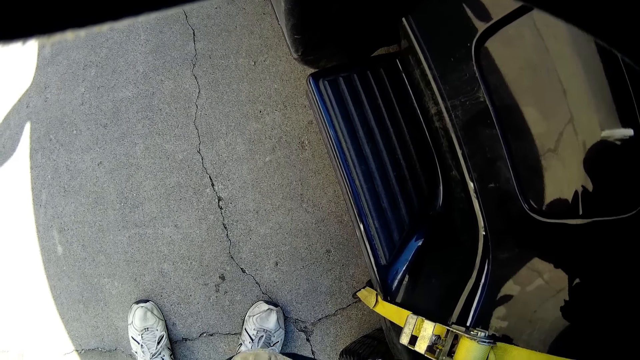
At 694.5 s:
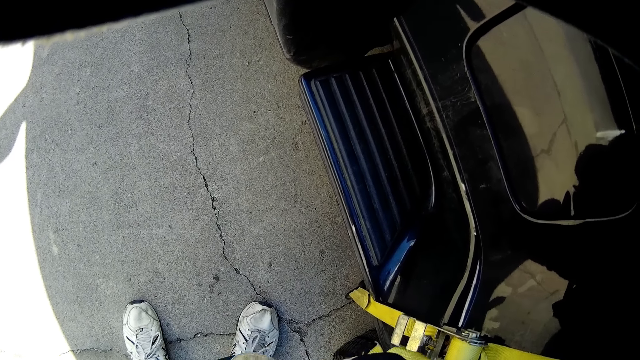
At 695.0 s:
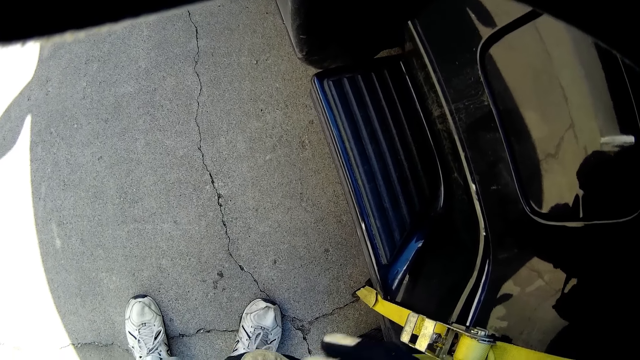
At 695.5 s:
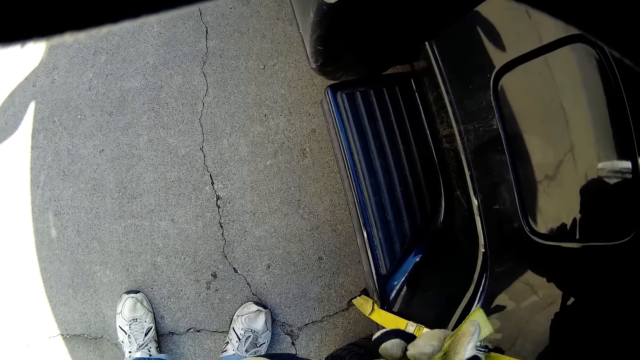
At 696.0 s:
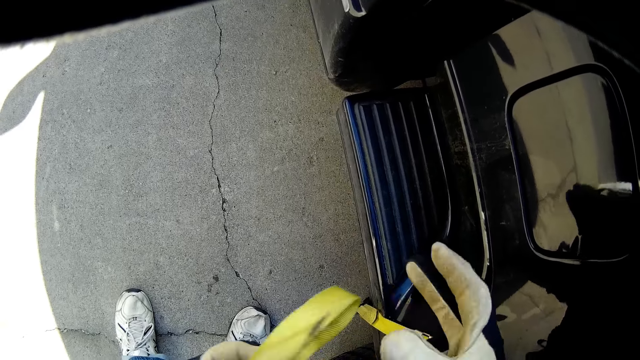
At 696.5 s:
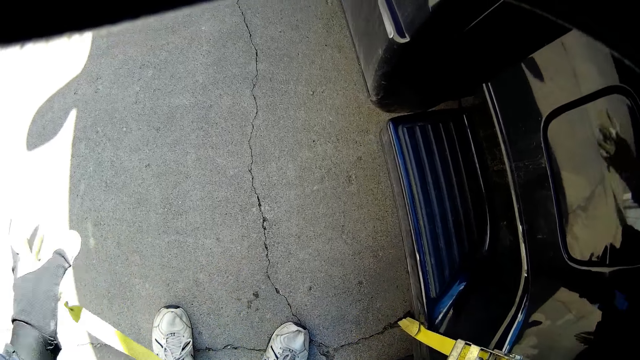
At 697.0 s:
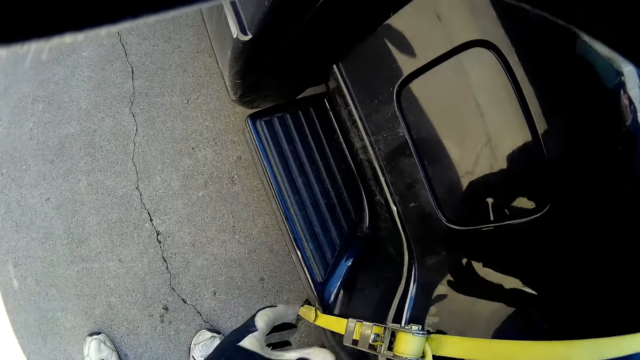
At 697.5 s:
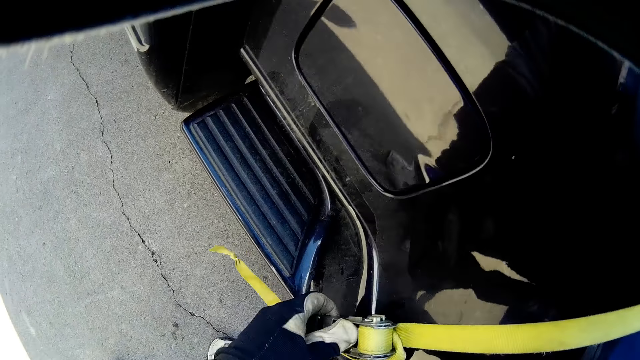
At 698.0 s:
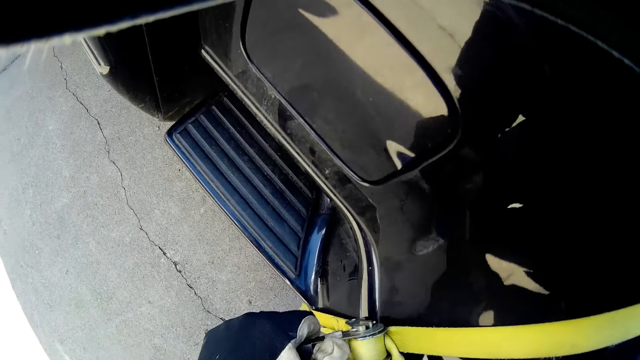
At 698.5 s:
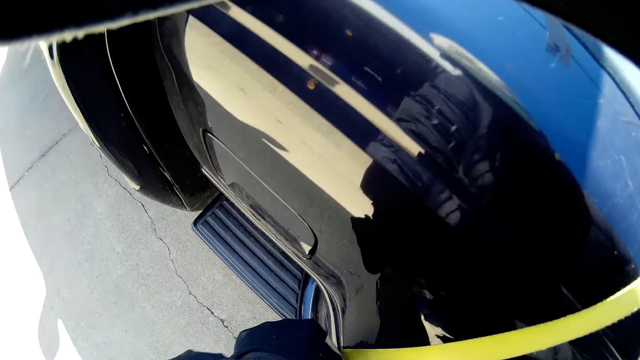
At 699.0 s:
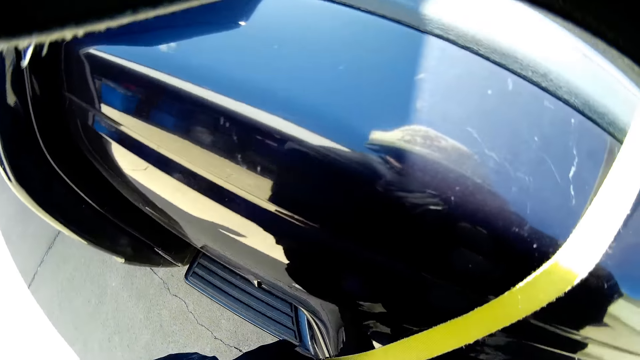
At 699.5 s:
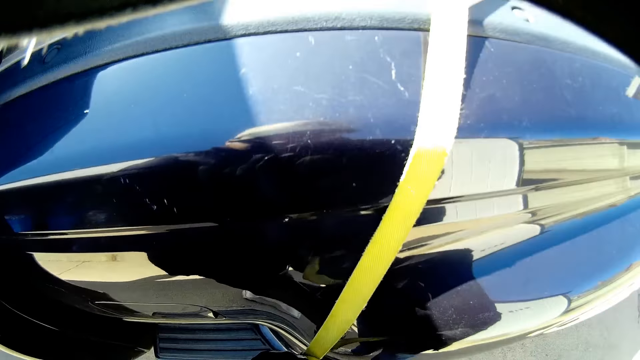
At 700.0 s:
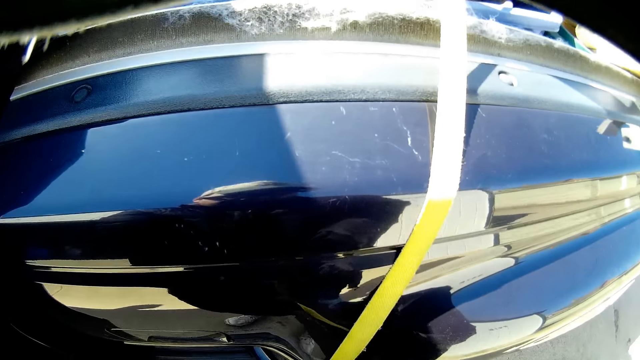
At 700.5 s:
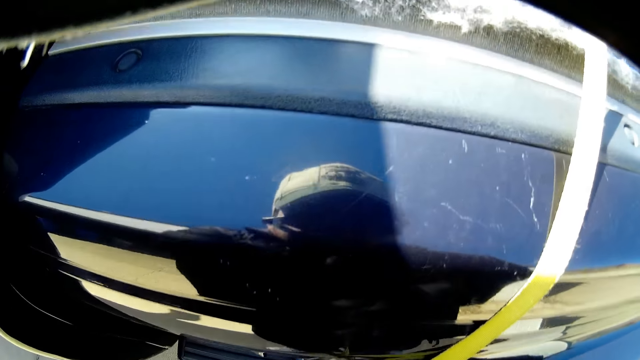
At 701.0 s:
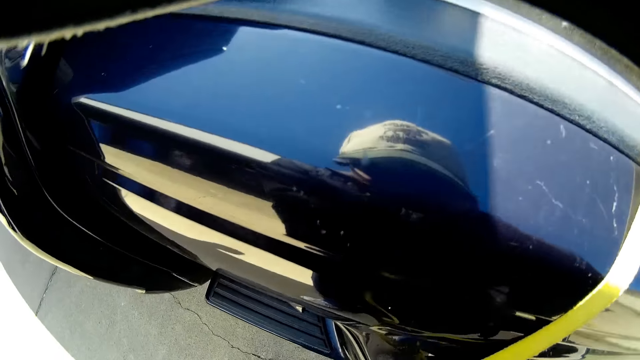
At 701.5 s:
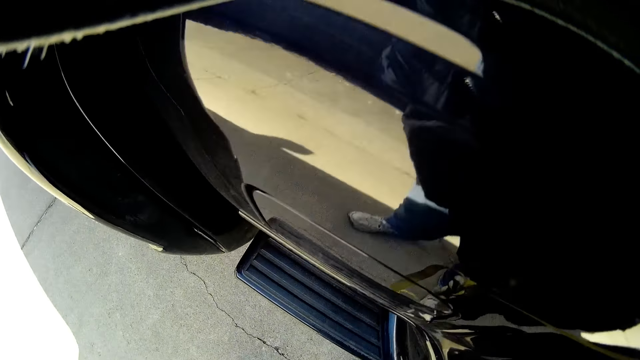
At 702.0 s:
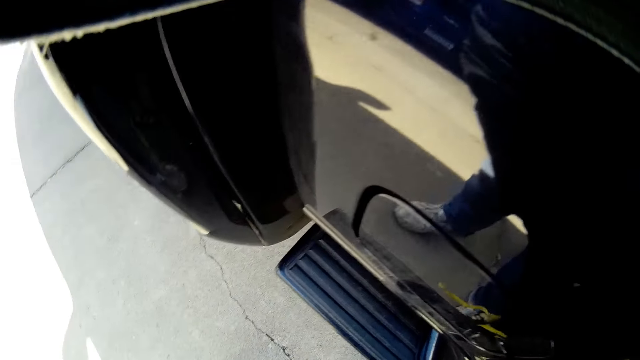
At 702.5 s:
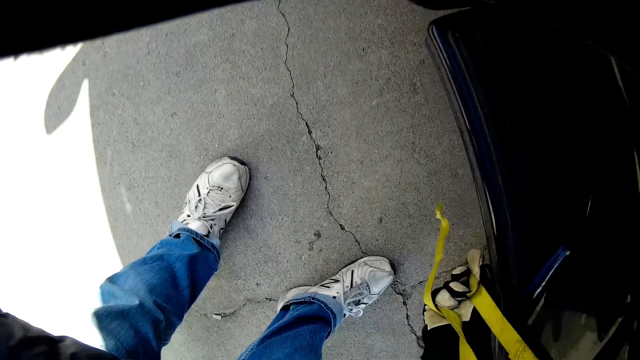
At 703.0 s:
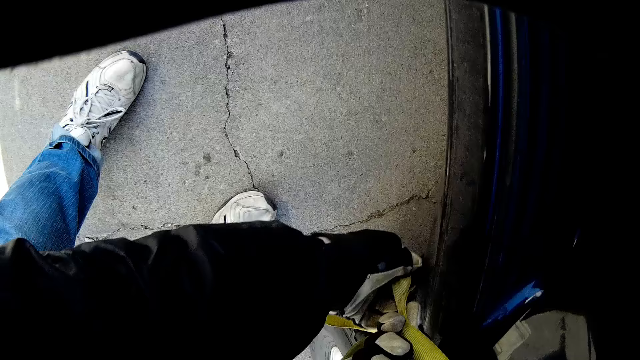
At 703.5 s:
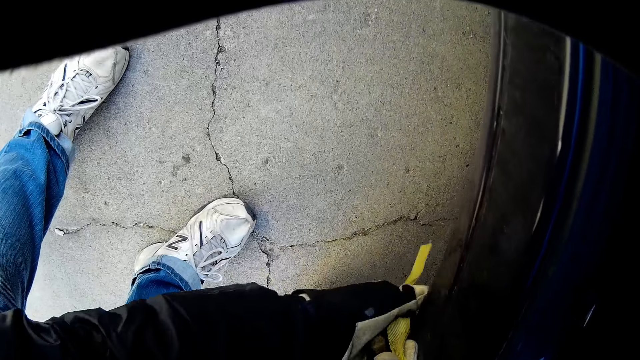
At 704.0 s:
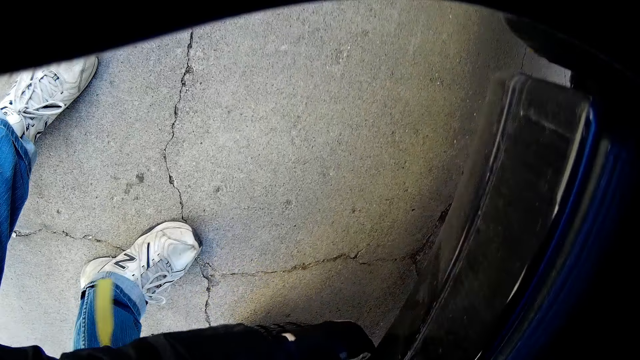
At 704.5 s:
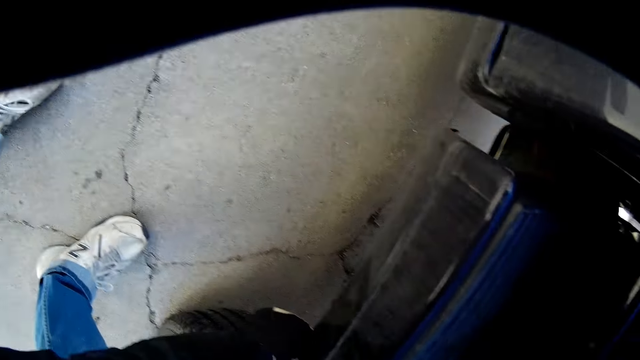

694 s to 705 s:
The camera wearer opens the rope. They pull the rope on the truck.

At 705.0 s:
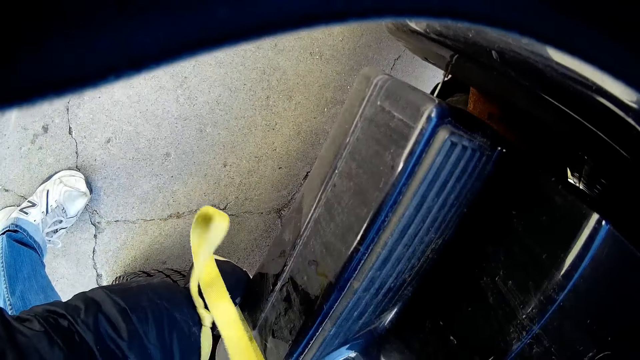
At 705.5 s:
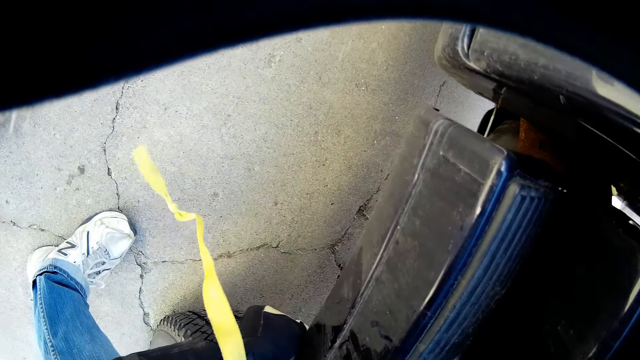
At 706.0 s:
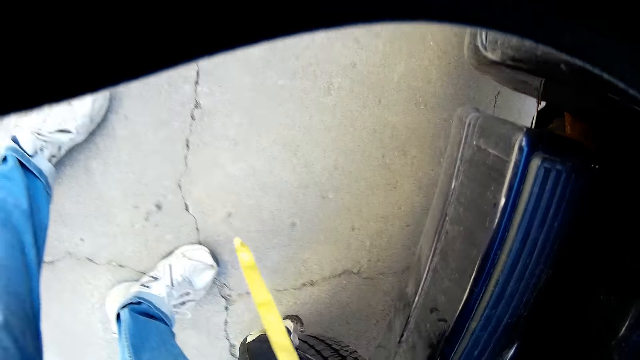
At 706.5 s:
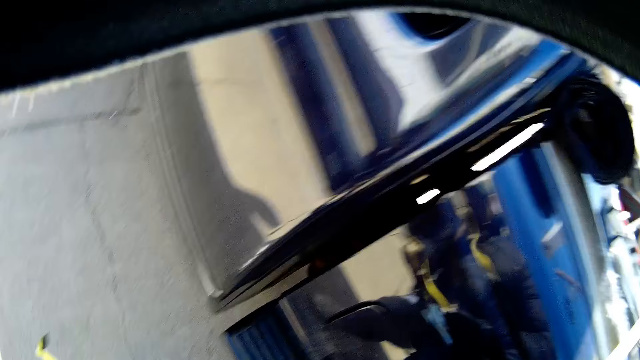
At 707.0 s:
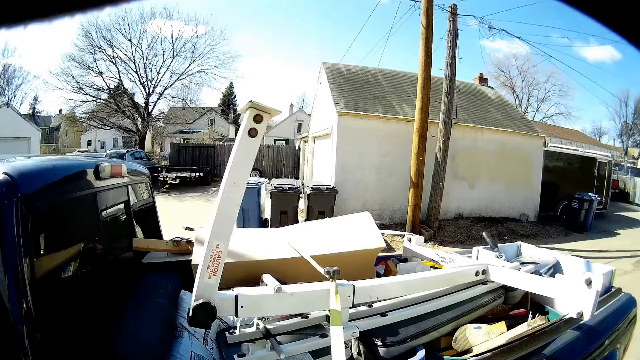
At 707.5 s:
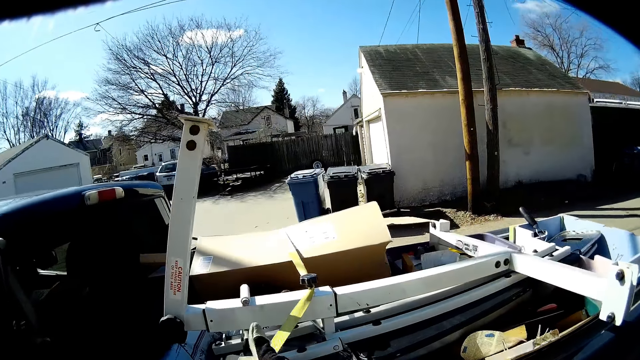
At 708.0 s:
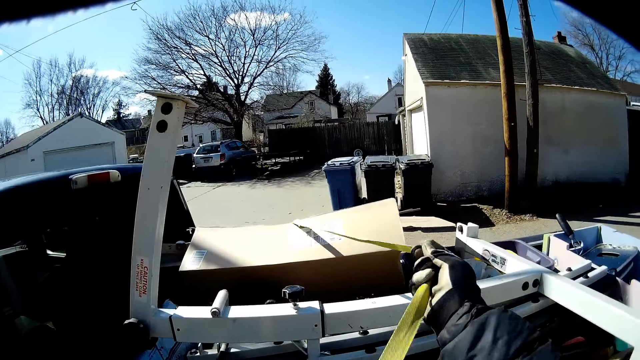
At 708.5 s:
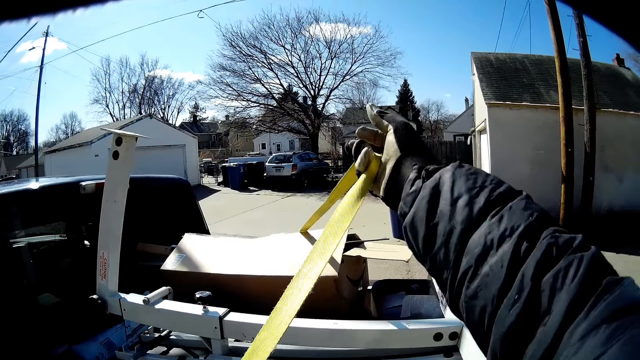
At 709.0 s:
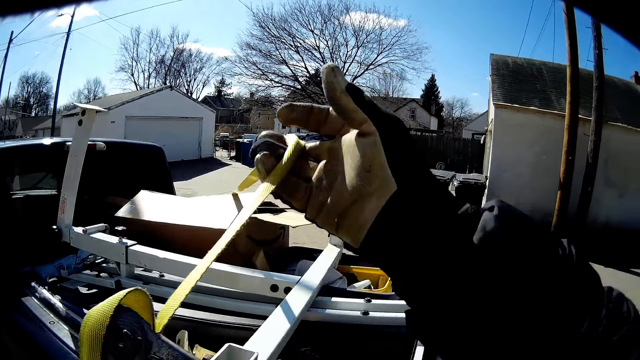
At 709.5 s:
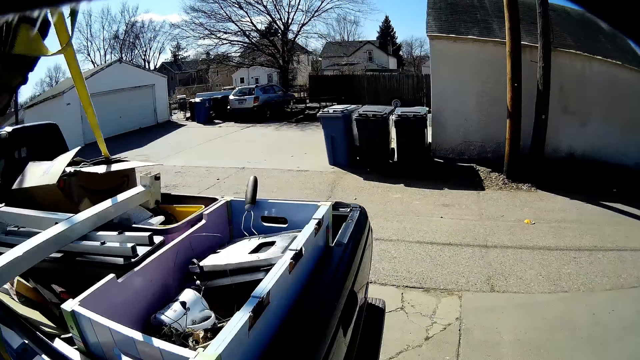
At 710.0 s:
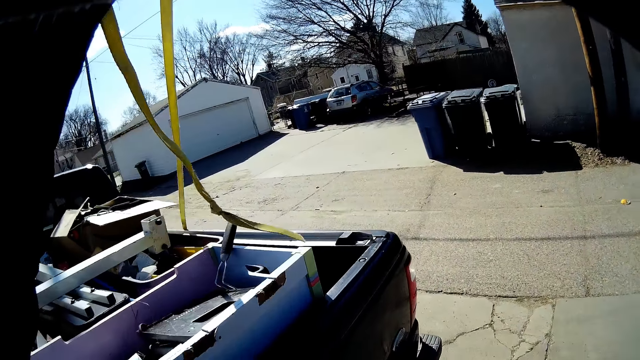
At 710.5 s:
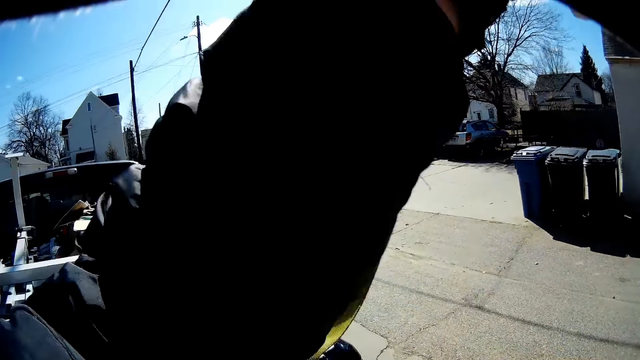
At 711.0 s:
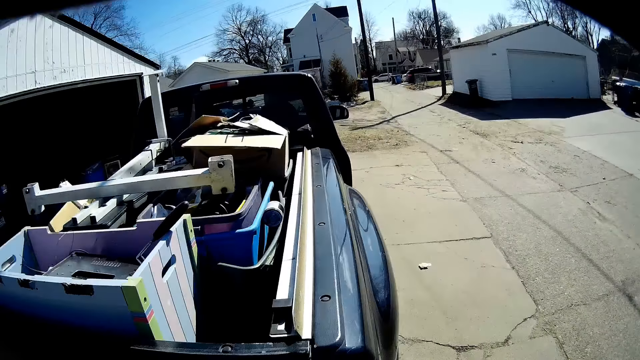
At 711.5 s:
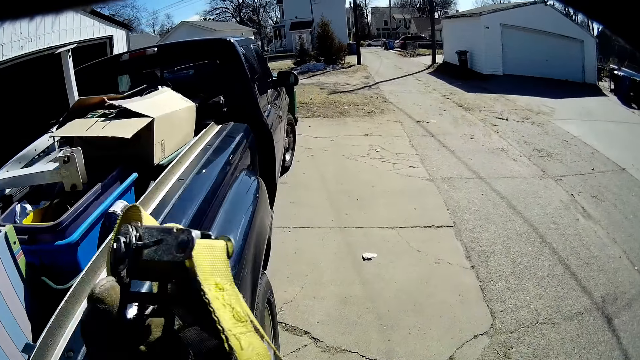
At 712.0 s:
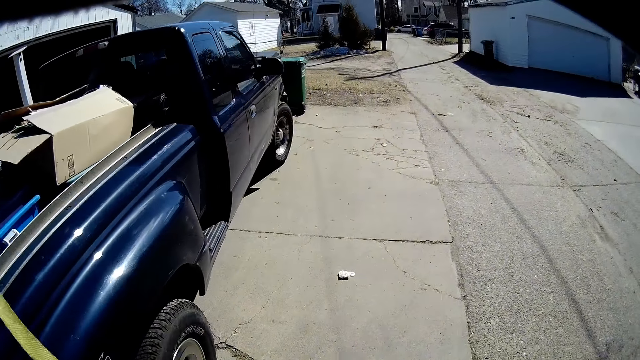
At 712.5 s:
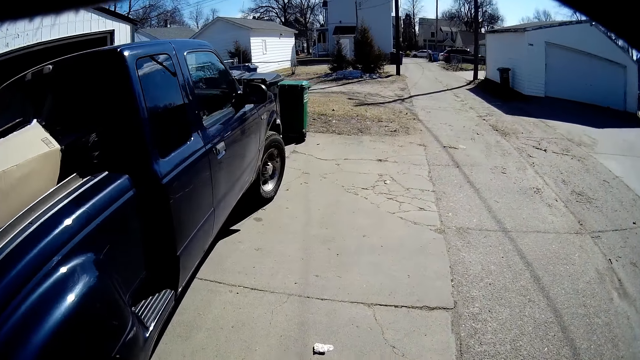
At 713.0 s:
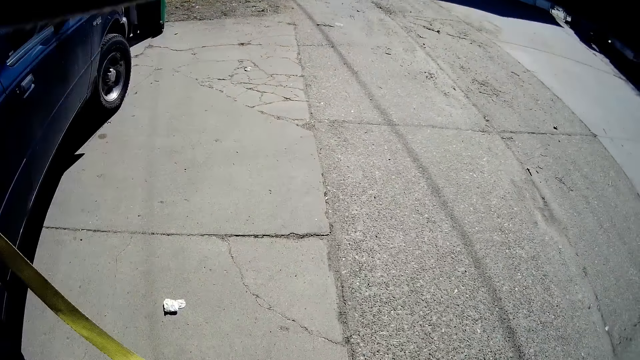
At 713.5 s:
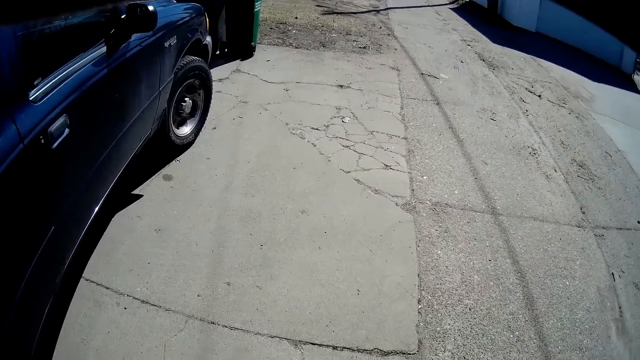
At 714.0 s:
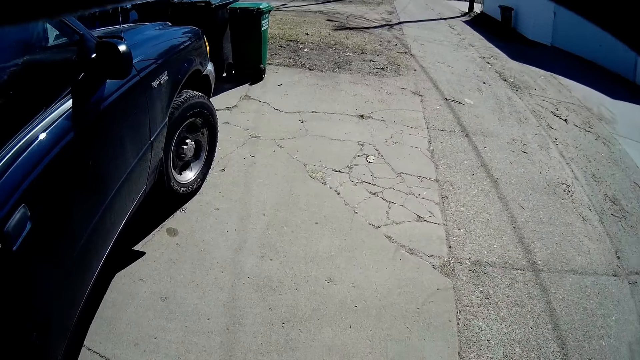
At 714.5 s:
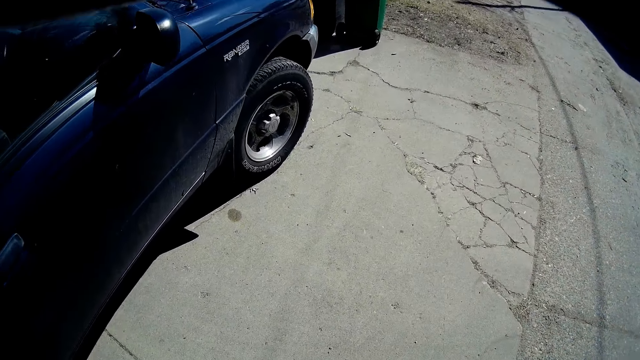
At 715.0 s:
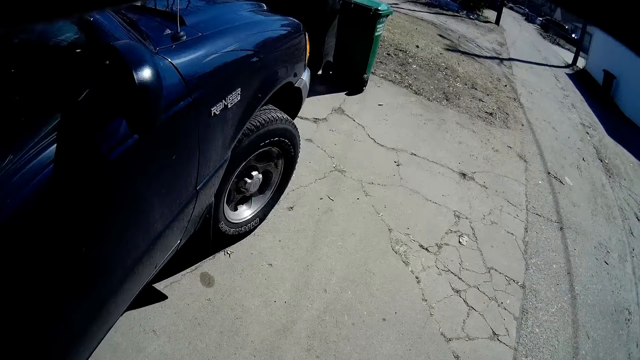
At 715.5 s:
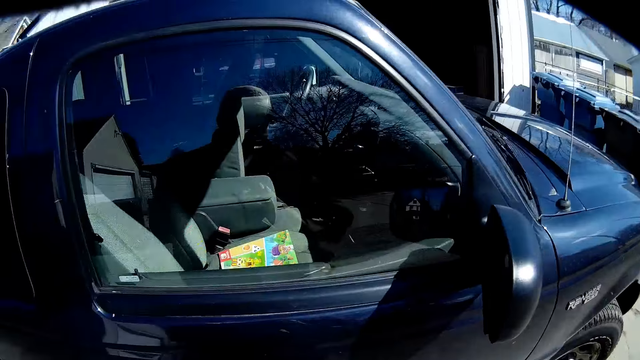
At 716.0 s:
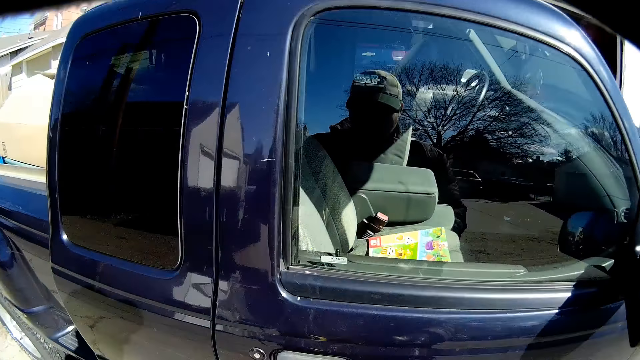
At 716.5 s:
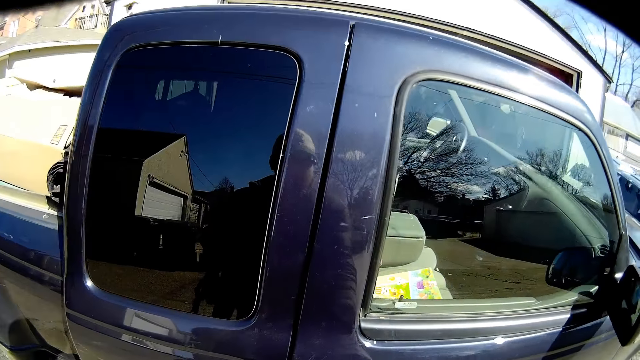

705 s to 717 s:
The camera wearer touches the rope. They walk around the car.
